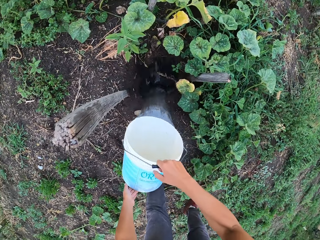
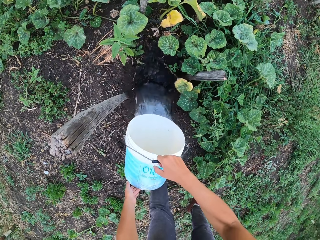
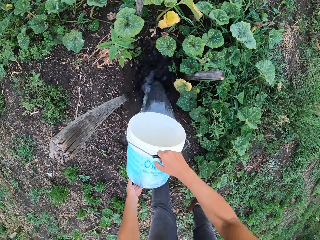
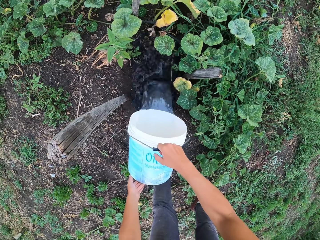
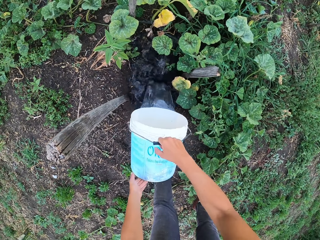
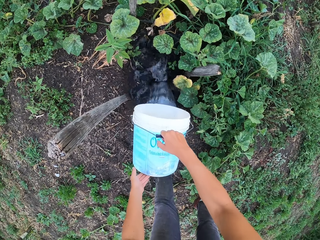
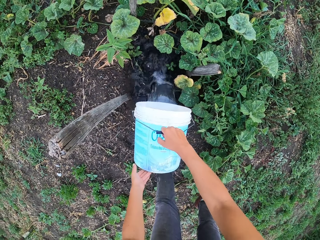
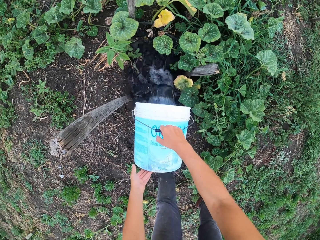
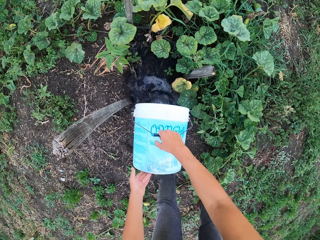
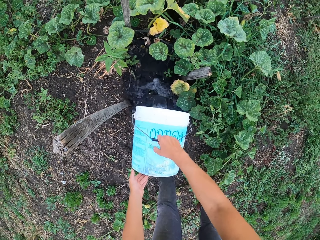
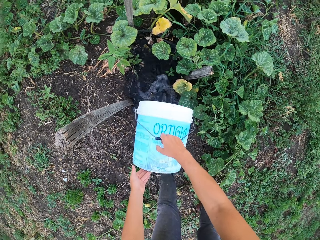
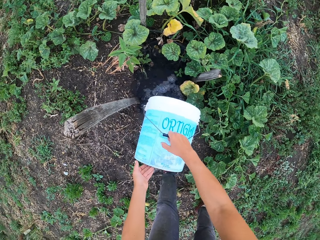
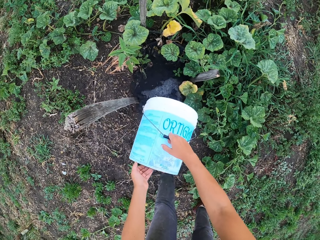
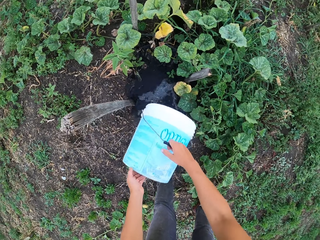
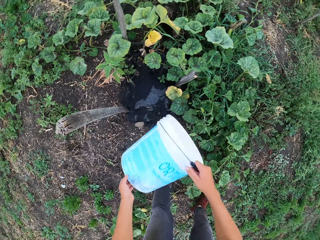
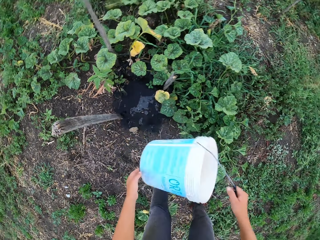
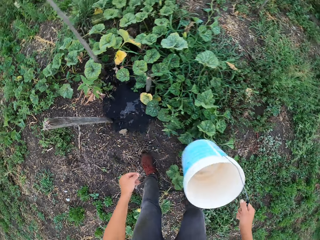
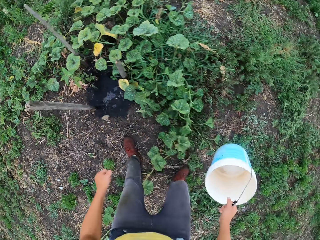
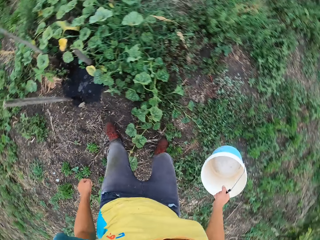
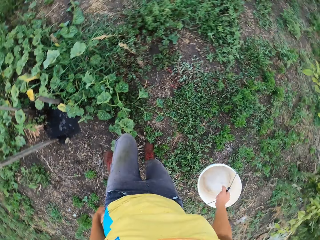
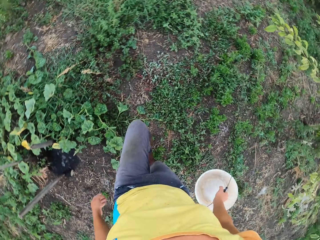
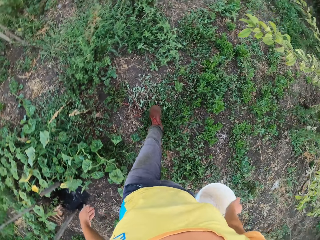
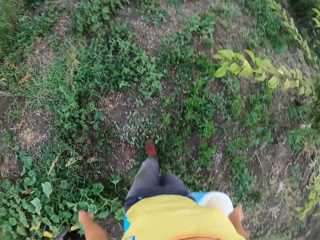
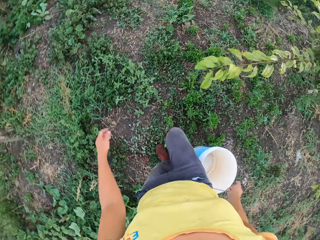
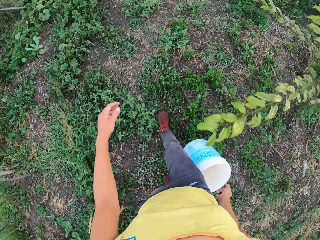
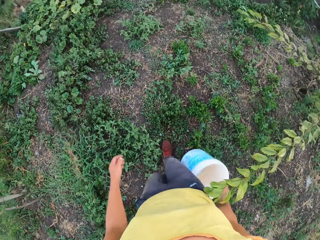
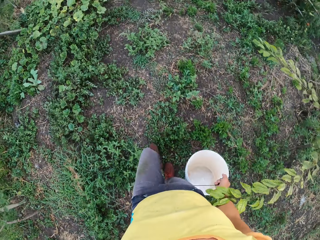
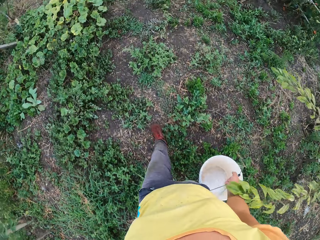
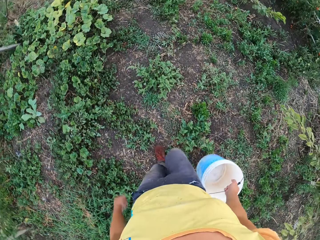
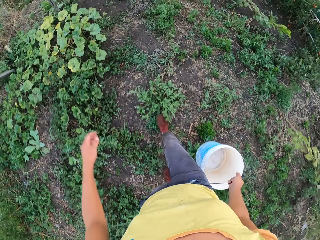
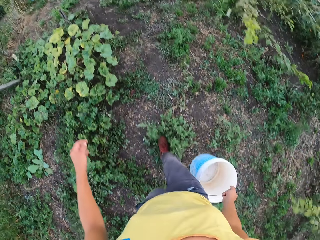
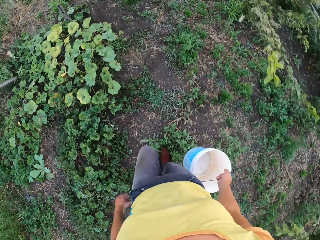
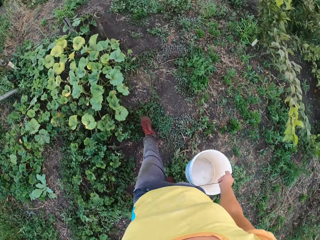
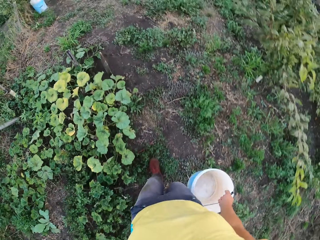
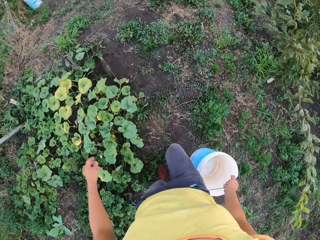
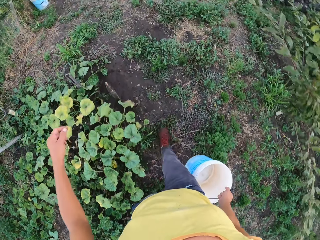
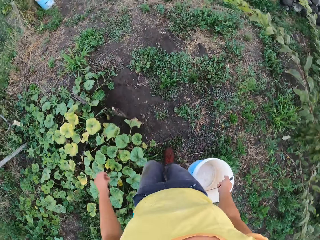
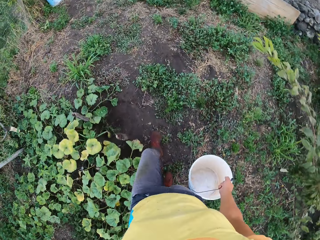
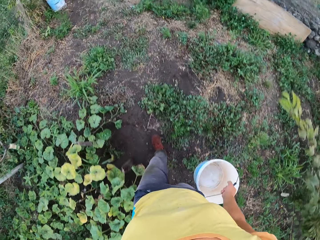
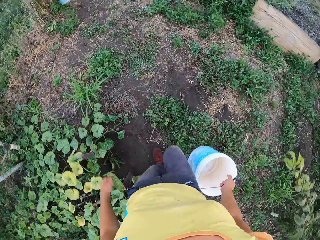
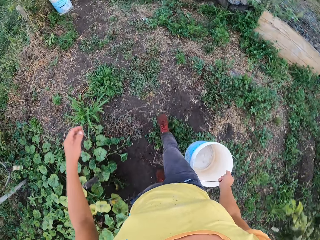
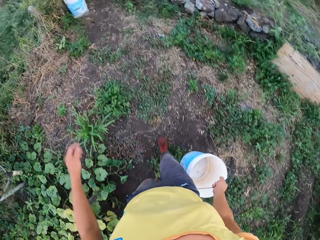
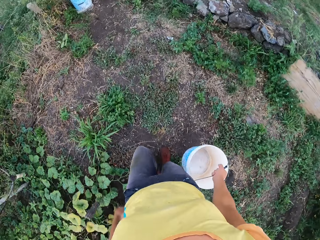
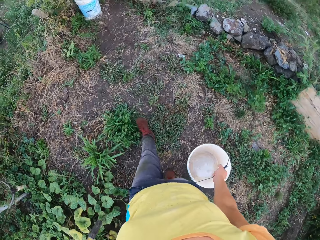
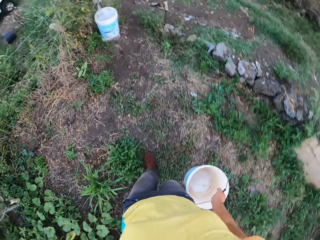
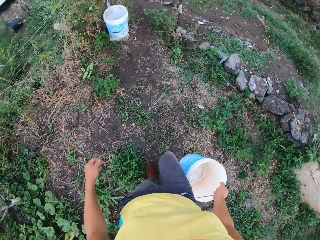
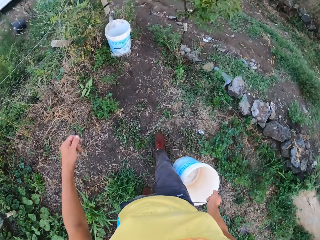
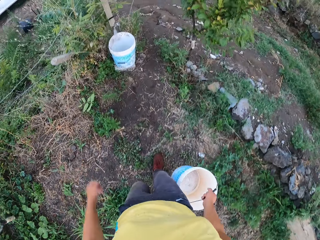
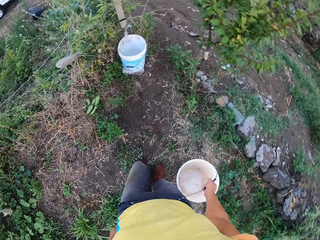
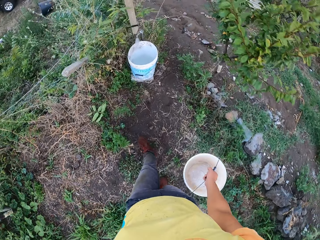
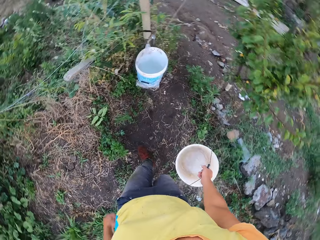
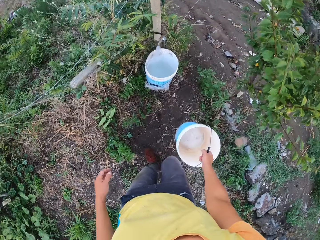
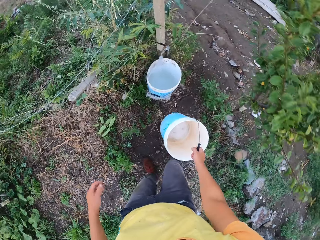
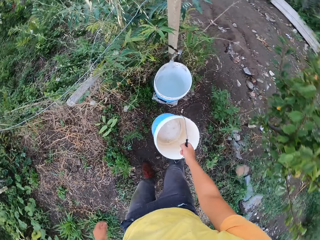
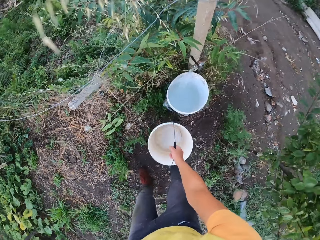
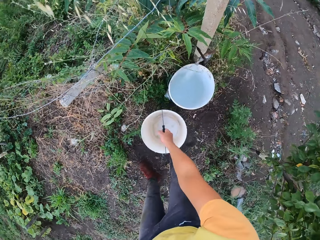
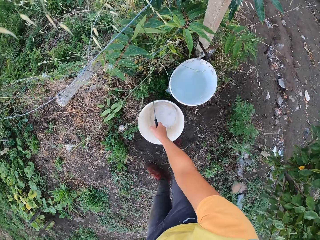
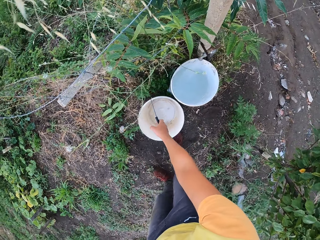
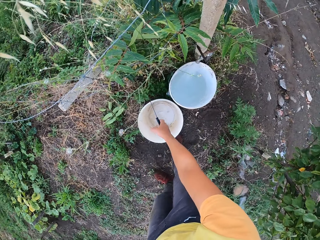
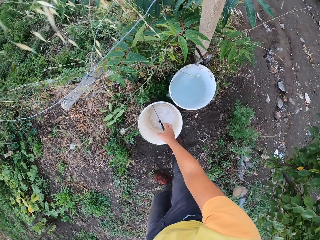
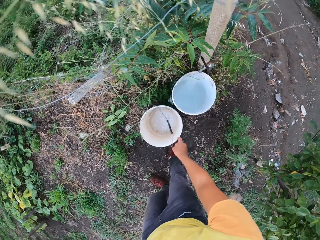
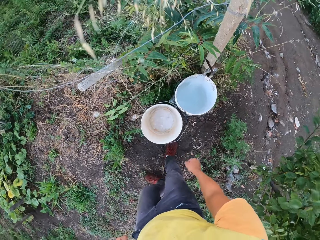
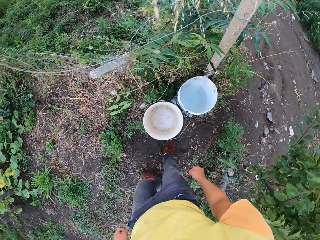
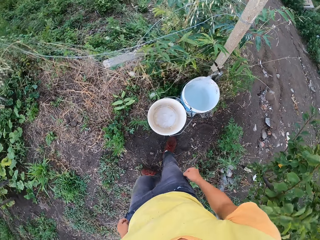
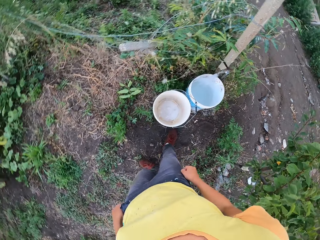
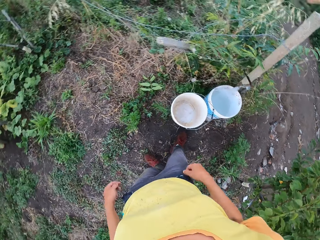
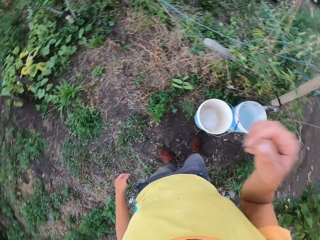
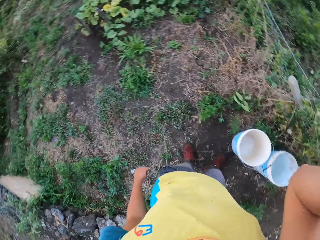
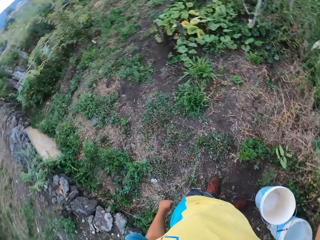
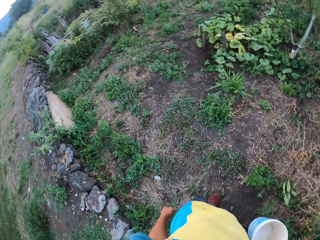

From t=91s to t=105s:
The camera wearer pours the water on another flower in the garden. He walks back towards the tap. He drops the second bucket on the ground. He touches his head.
